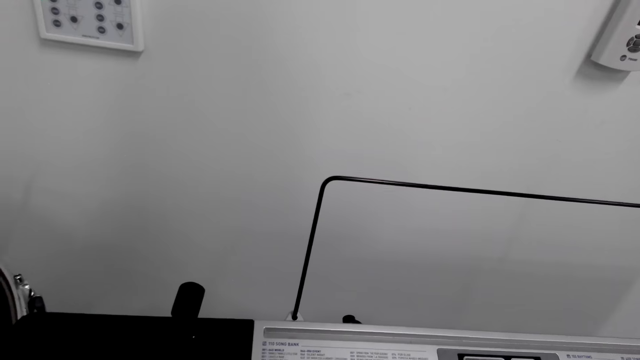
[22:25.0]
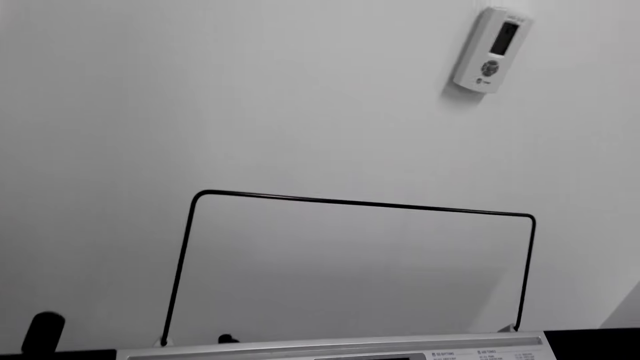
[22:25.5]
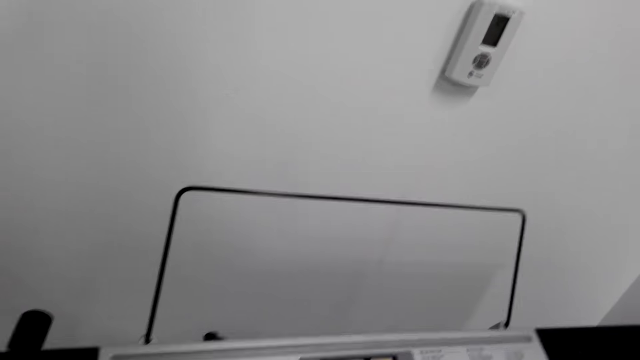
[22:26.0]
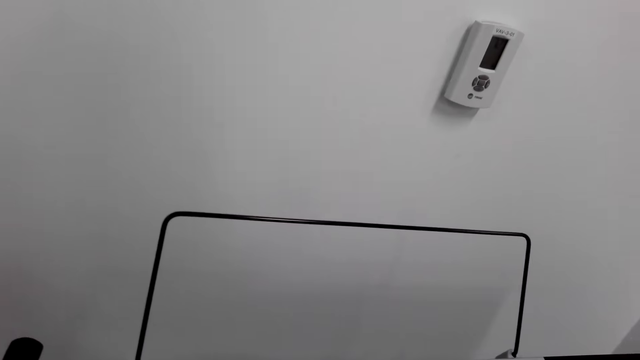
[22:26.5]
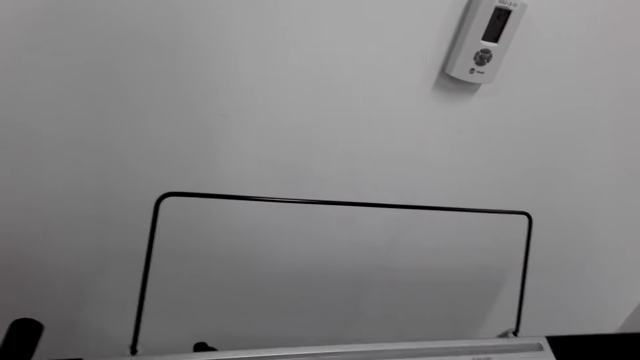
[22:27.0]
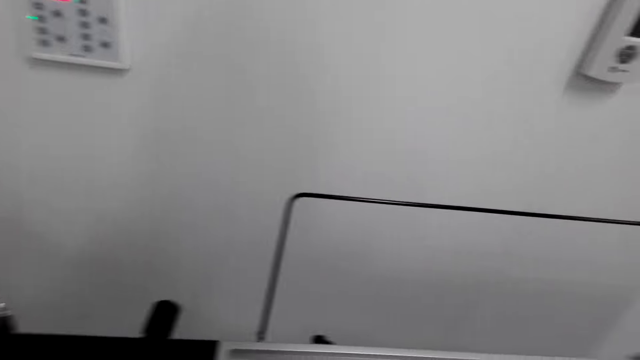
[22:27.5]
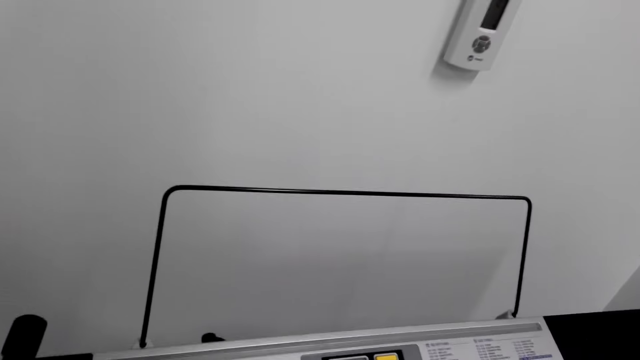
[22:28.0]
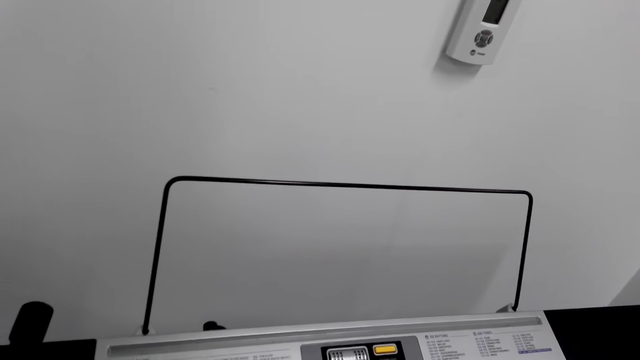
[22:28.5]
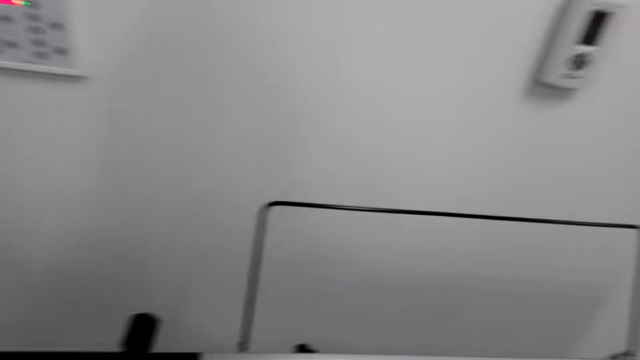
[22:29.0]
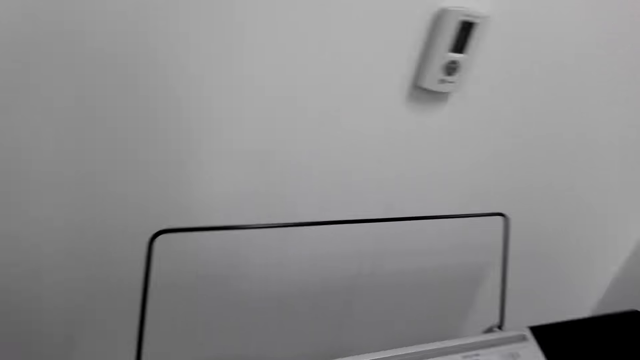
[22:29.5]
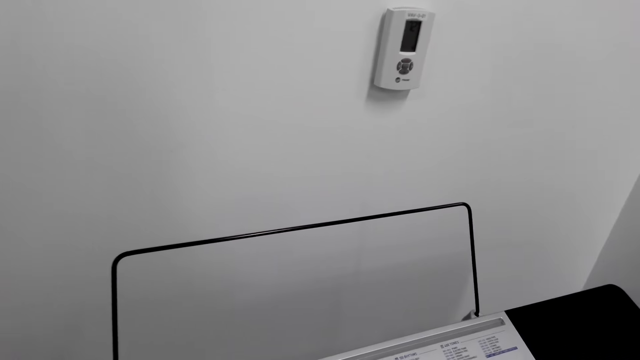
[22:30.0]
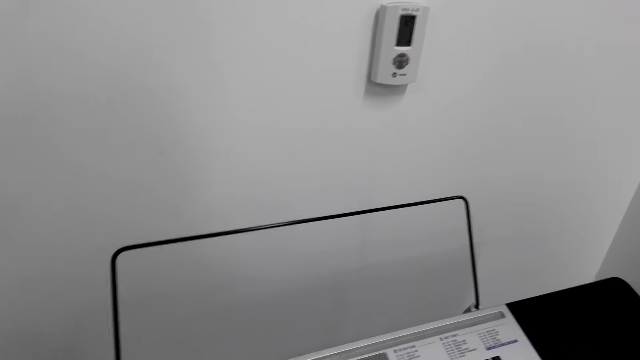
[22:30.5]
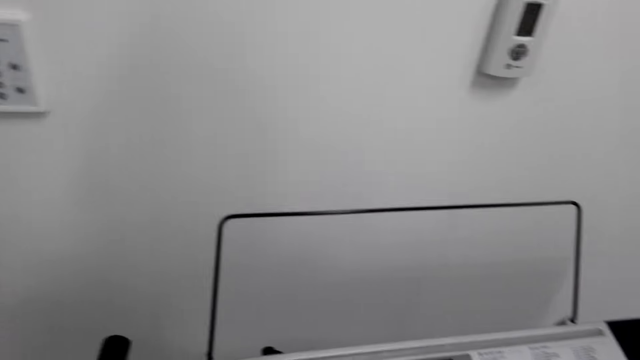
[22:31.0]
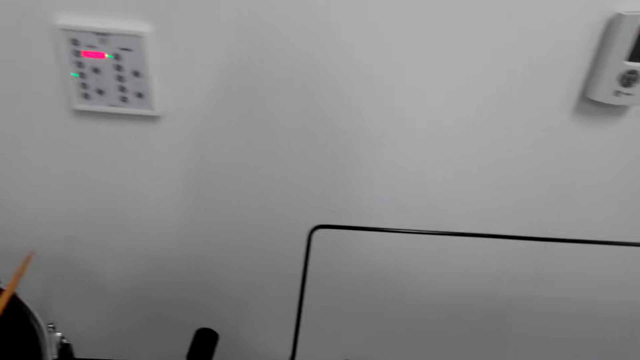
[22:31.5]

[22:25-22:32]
The camera wearer stares around.

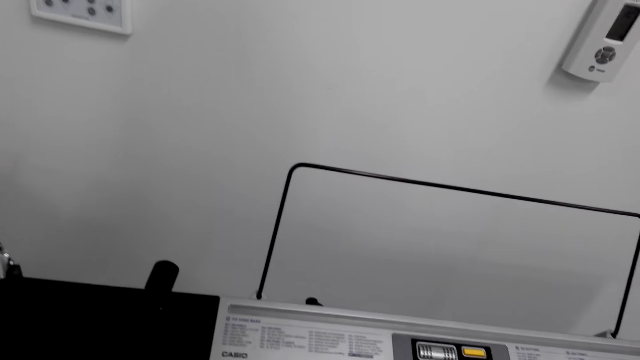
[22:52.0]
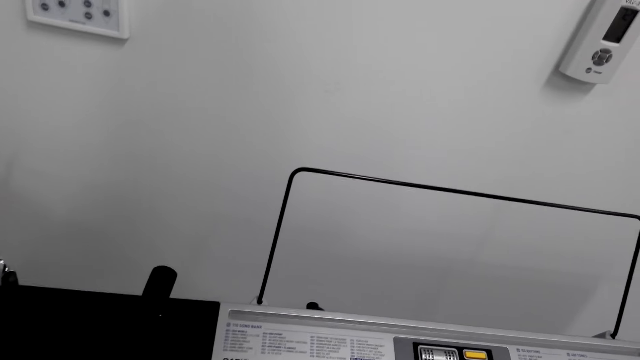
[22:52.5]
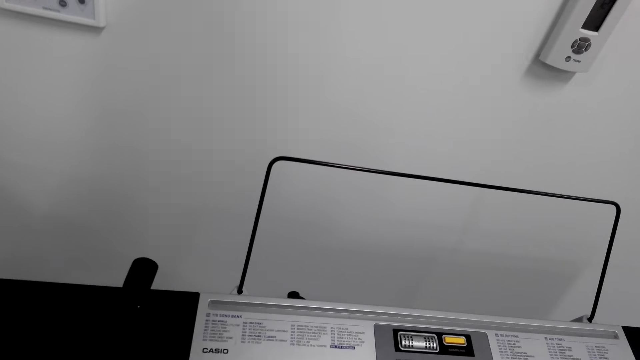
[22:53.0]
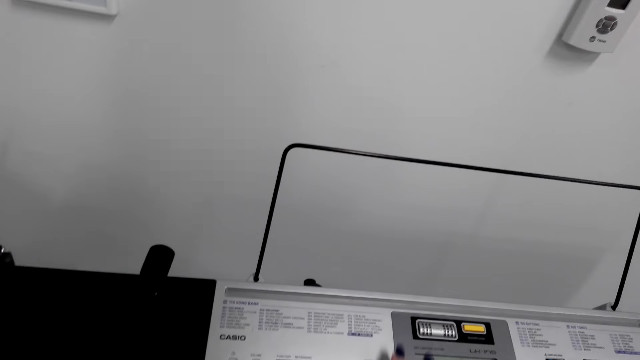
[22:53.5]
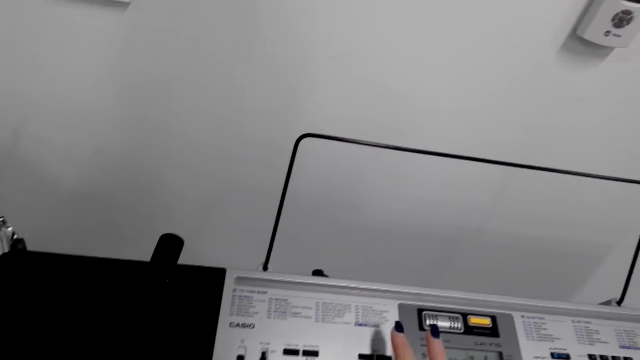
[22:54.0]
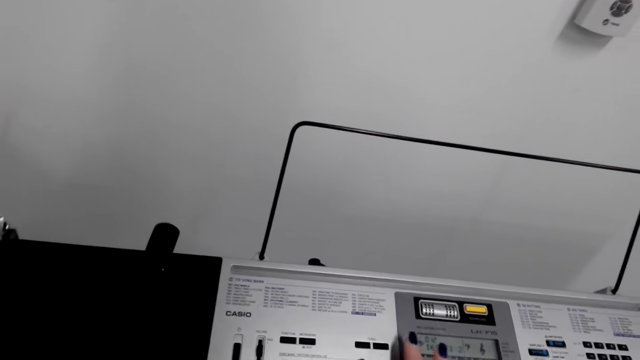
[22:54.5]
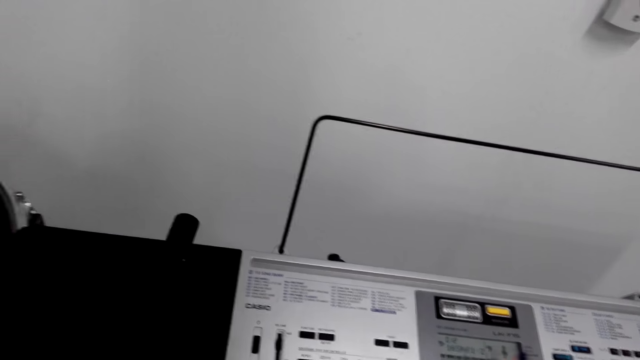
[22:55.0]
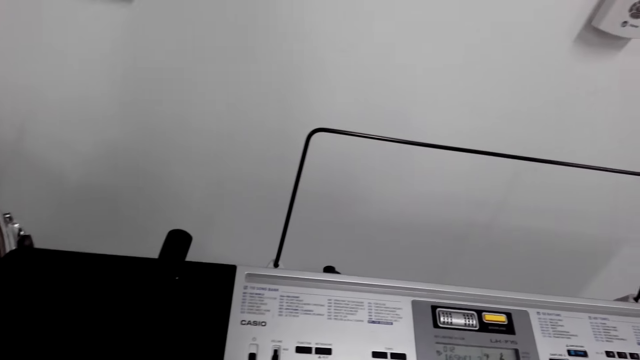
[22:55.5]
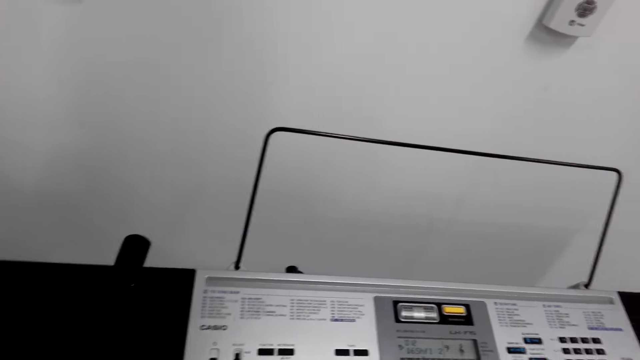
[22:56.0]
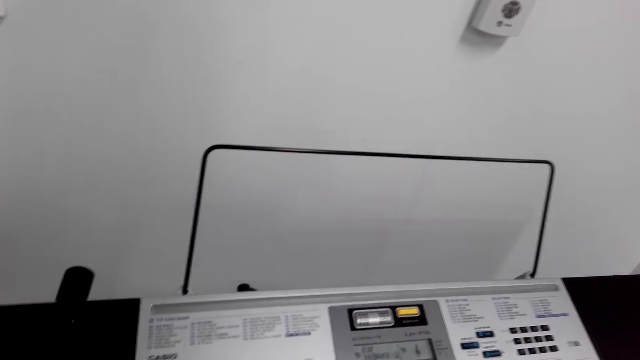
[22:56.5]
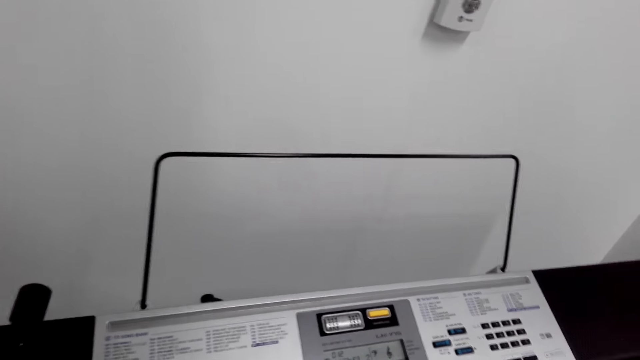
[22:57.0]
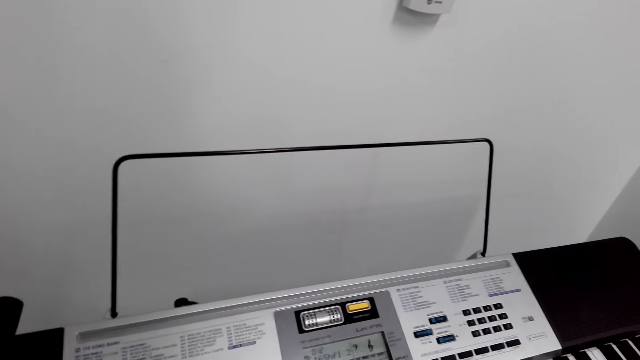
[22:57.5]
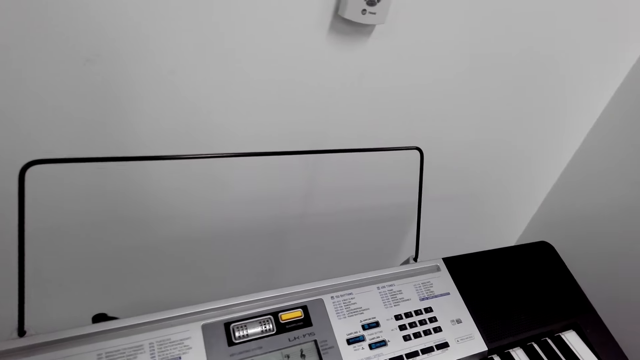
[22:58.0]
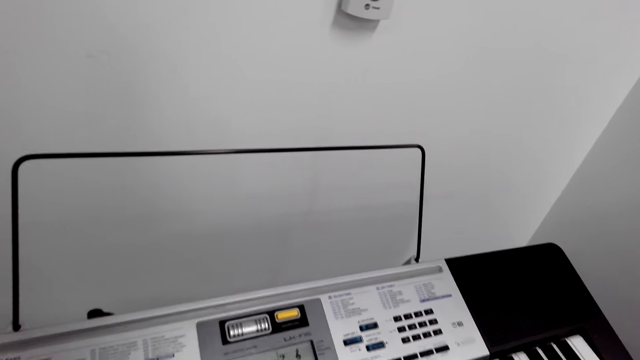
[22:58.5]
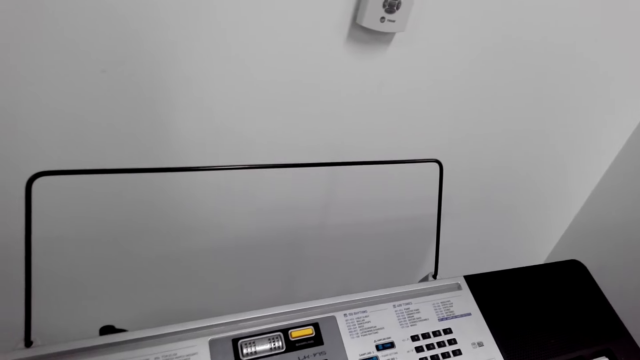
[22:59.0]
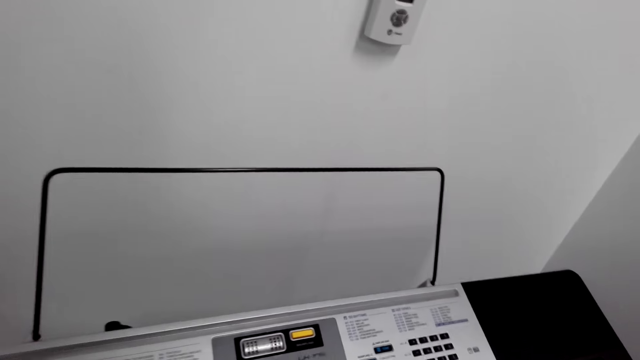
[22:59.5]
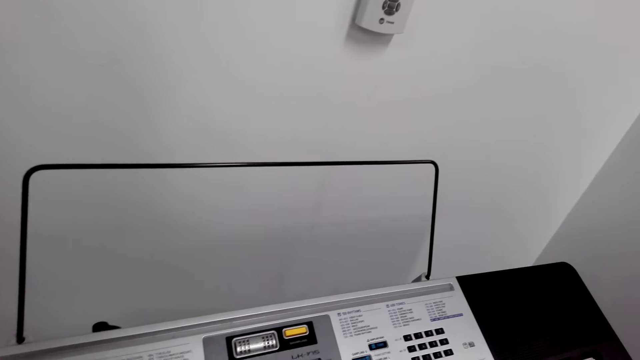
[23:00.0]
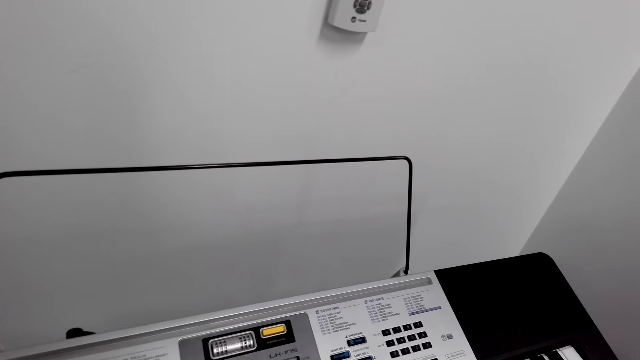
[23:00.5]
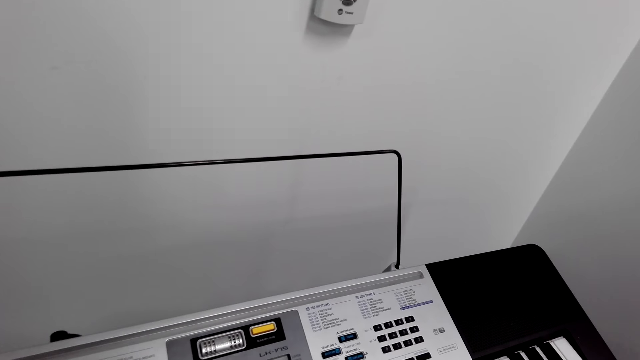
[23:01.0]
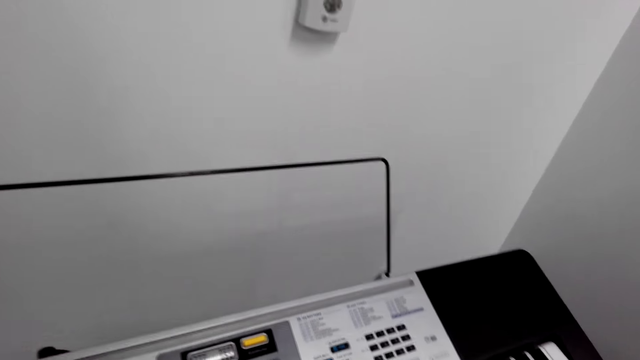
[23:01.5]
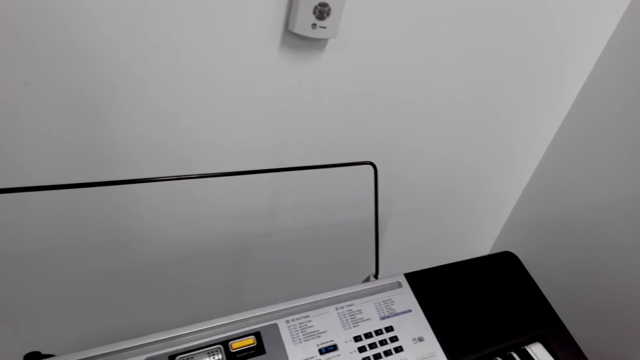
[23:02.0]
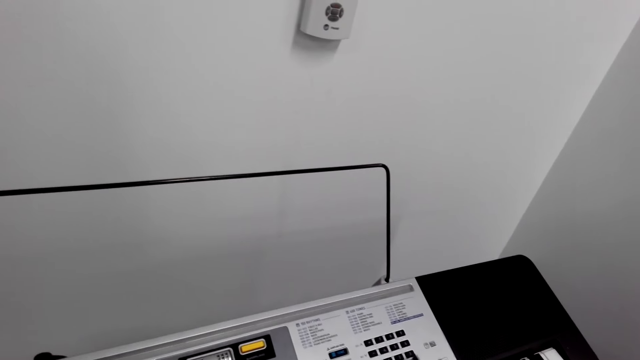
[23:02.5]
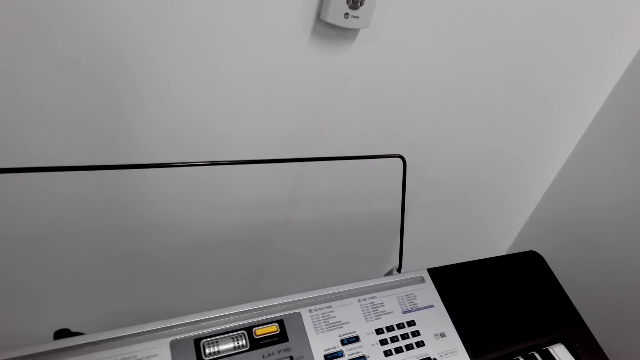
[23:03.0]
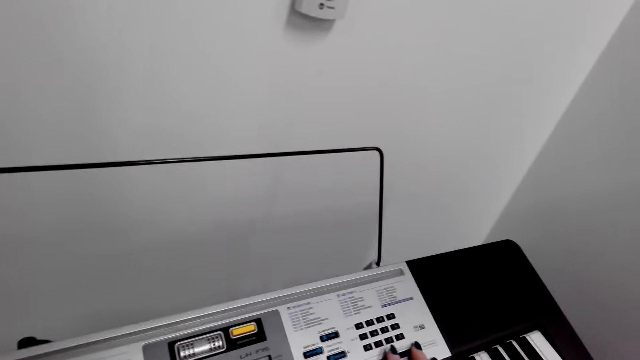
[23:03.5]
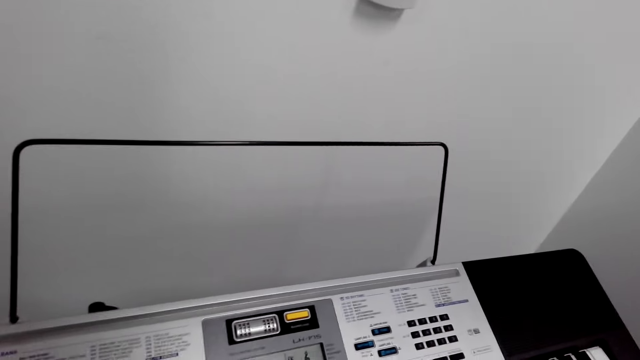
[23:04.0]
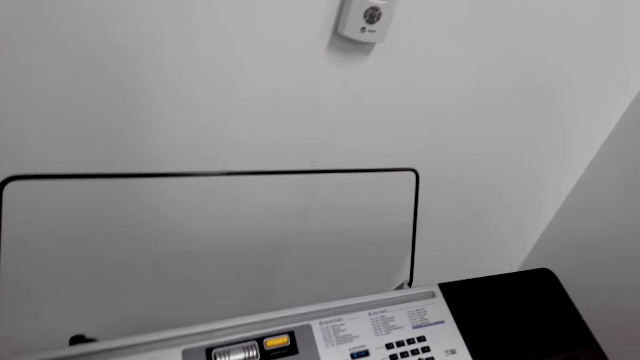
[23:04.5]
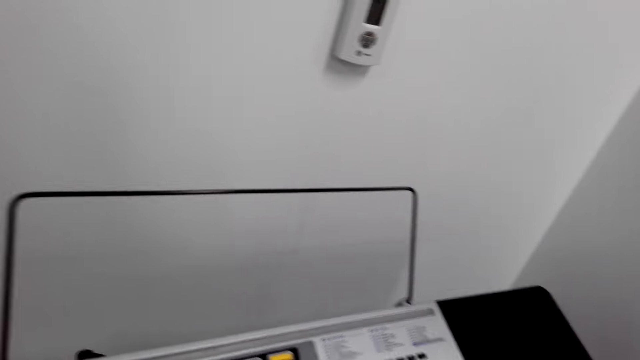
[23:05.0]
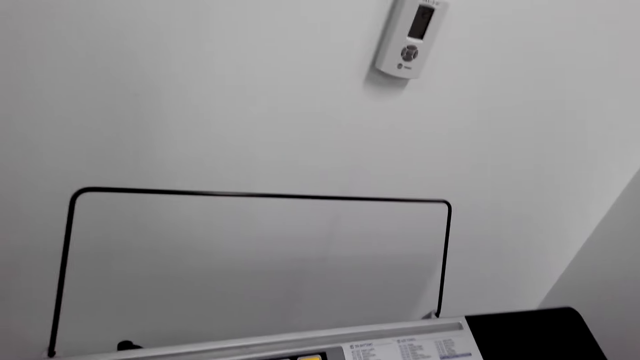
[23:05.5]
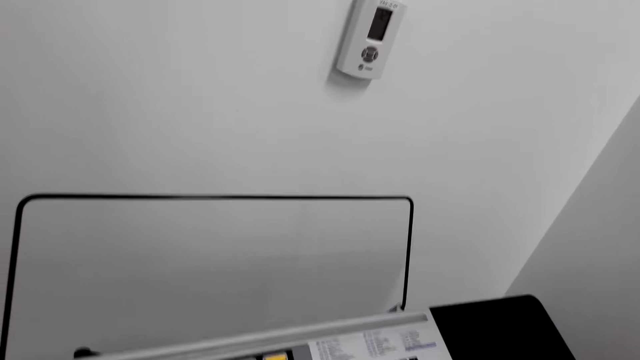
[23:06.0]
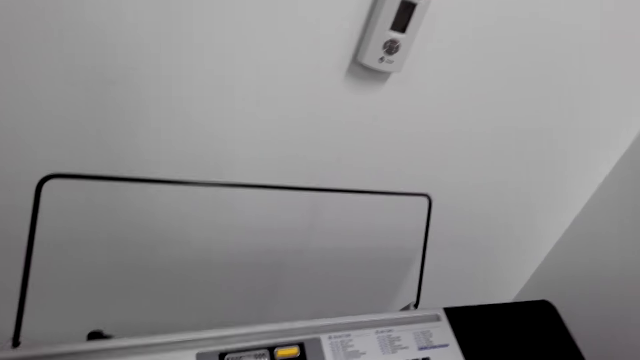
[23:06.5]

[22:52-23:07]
The camera wearer adjusts piano tunes.
